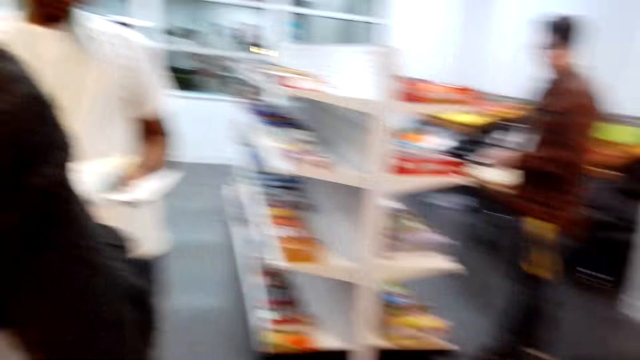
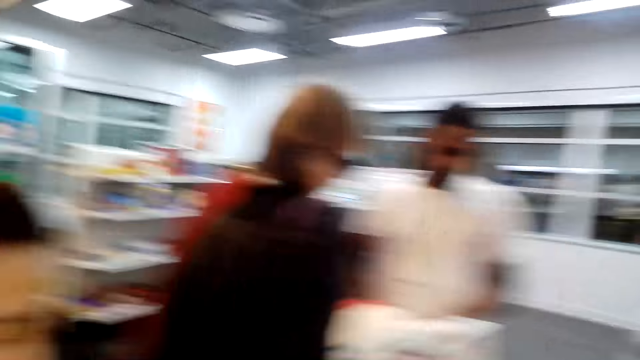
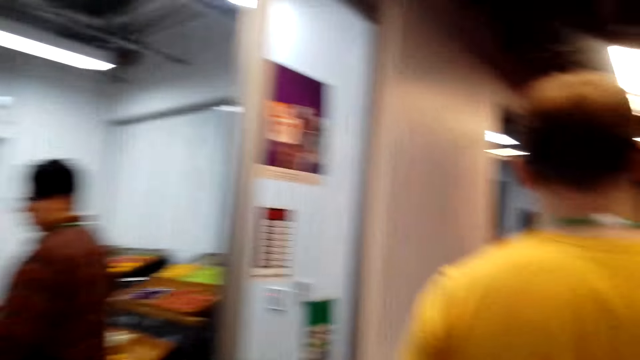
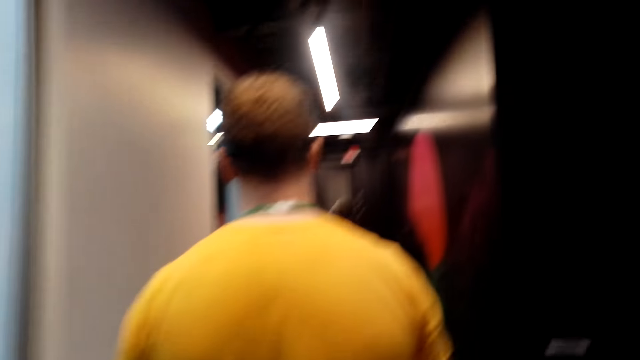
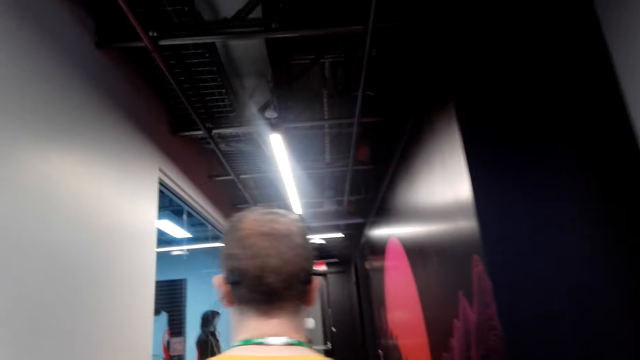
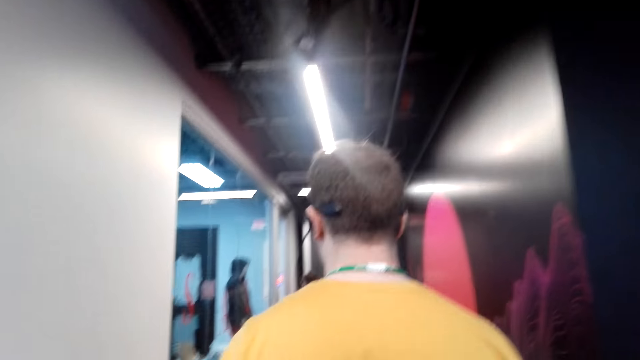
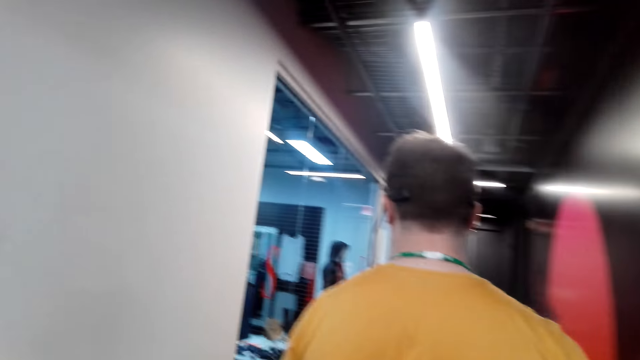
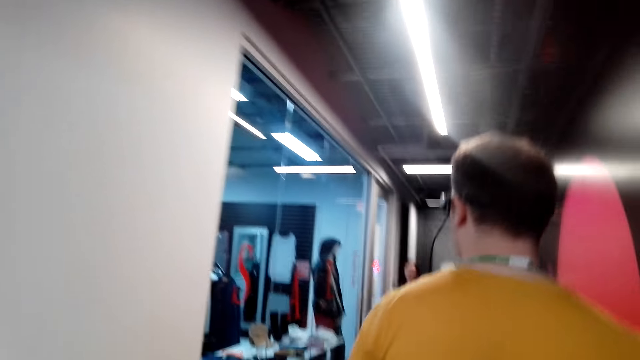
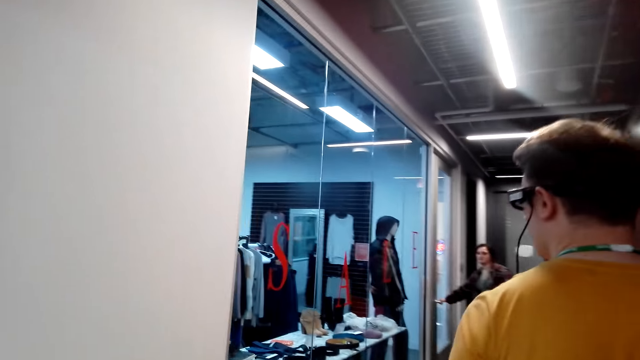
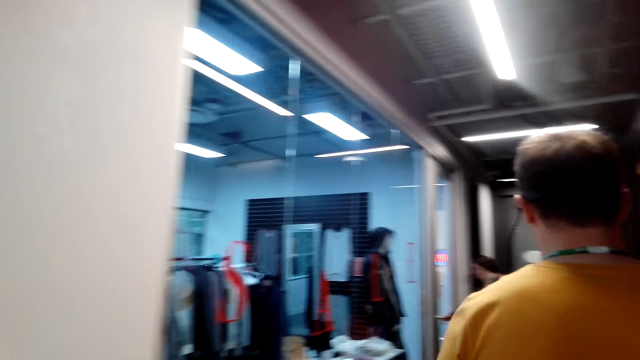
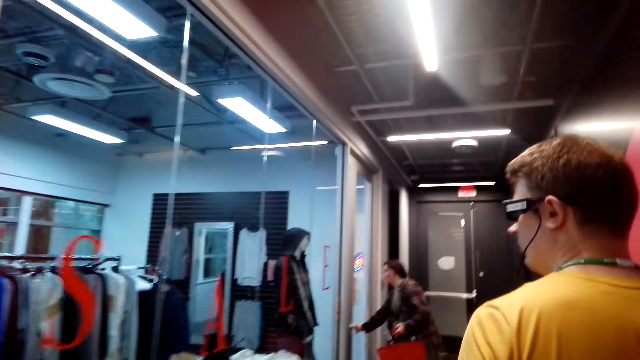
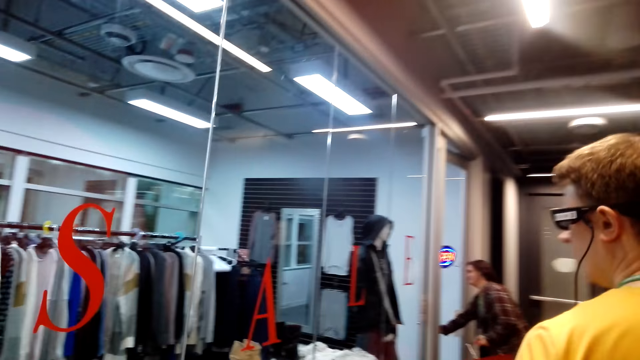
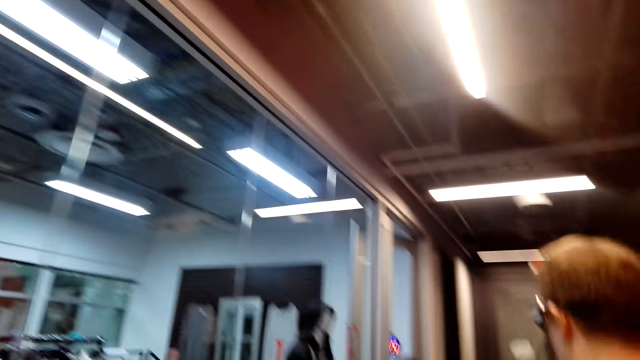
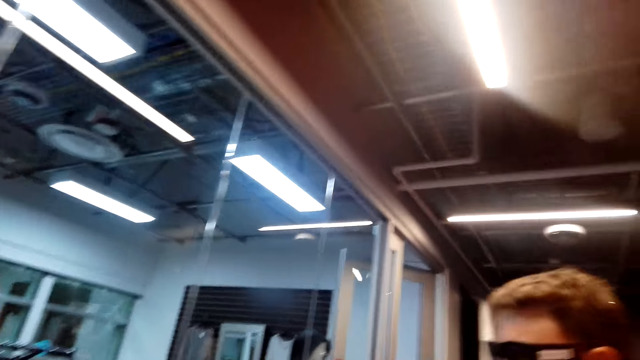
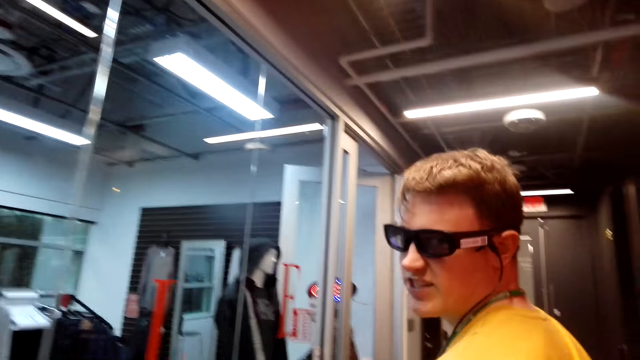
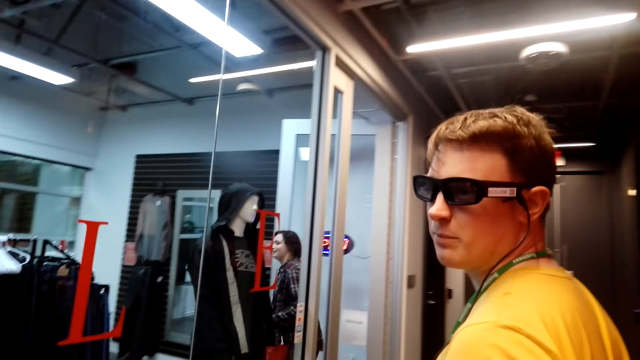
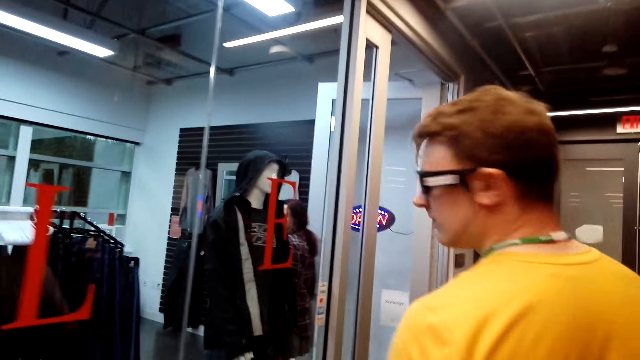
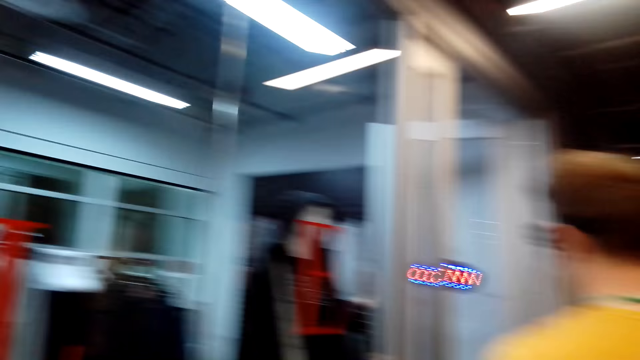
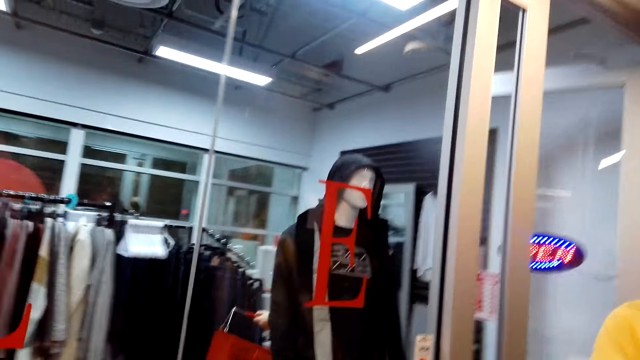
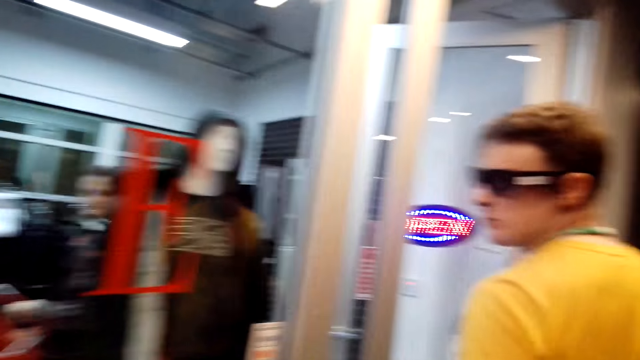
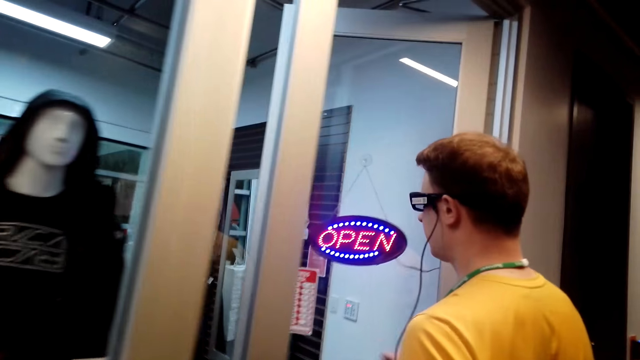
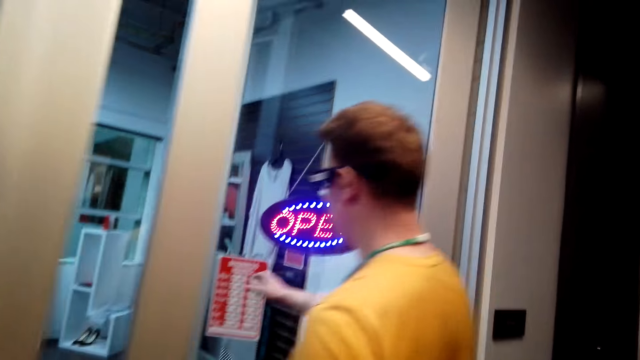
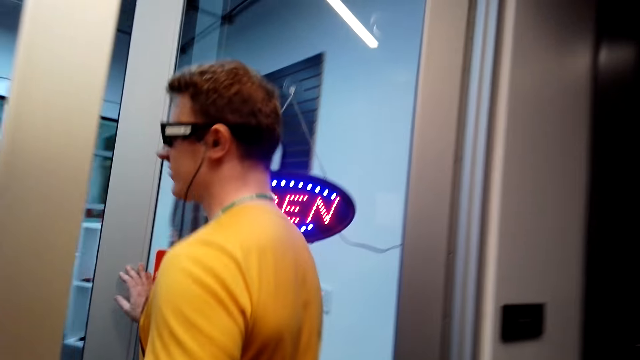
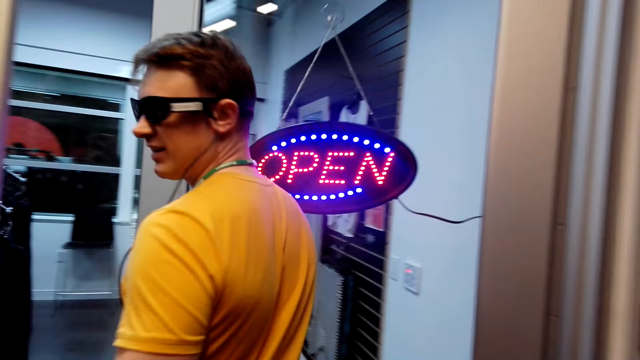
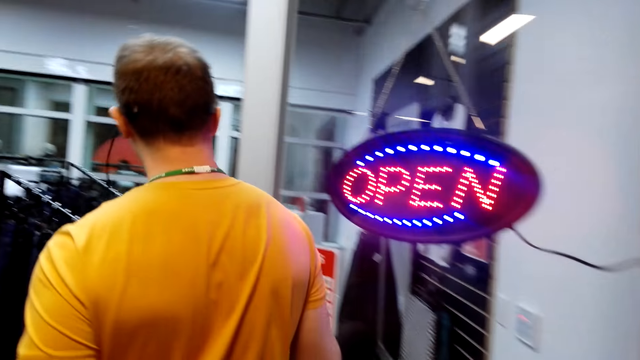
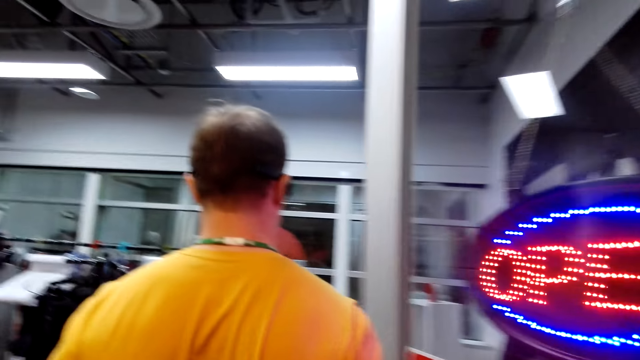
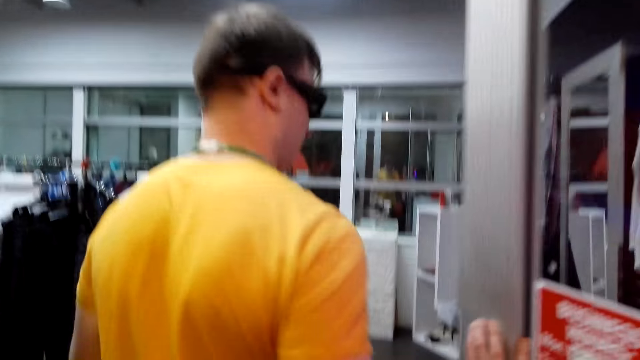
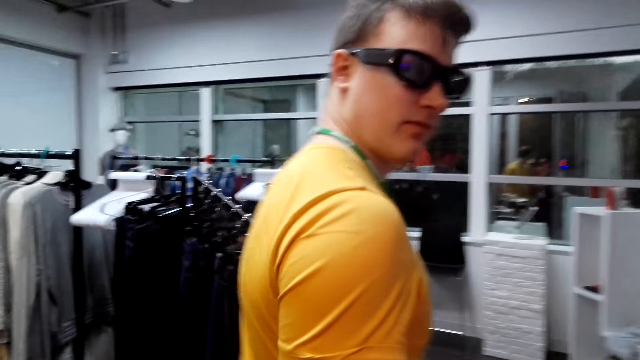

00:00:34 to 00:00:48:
A man walks in front of the camera wearer. The camera wearer walks forward. A woman opens a door. The man talks with the camera wearer. The man looks at the camera wearer, walks forward, and pushes the door open.

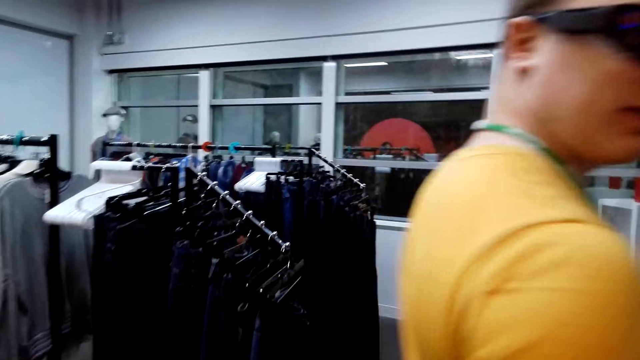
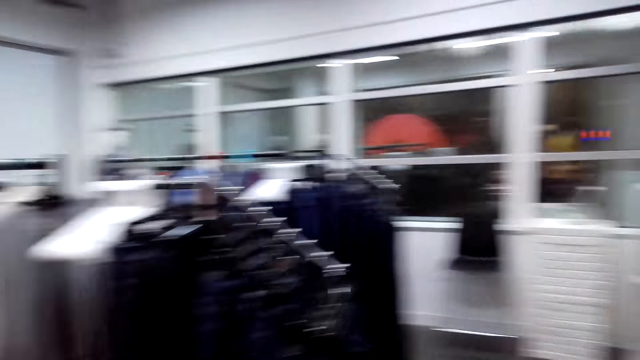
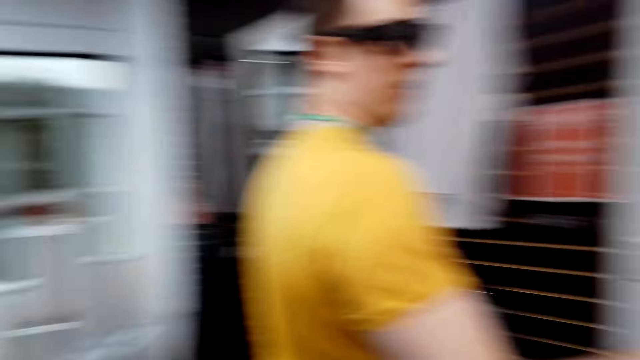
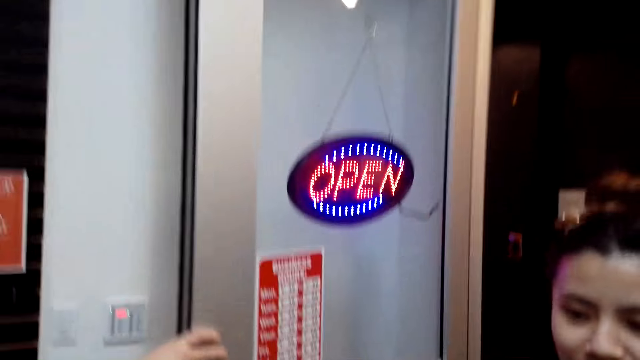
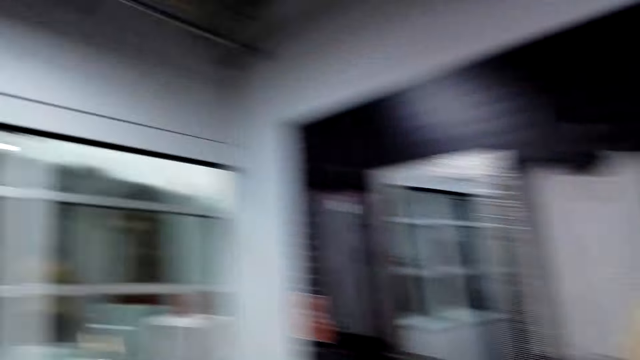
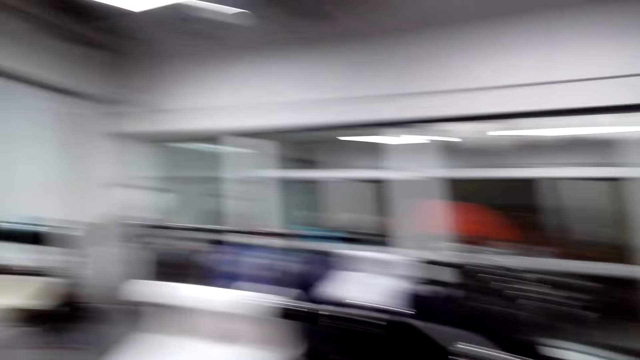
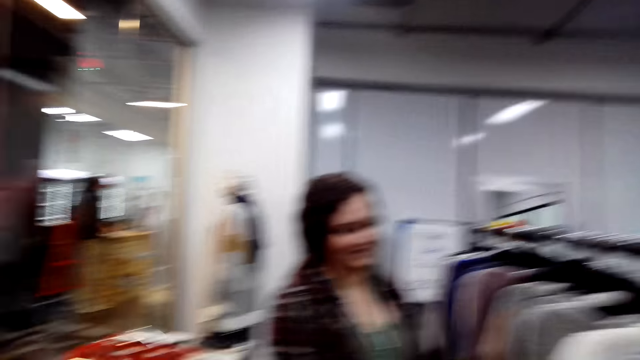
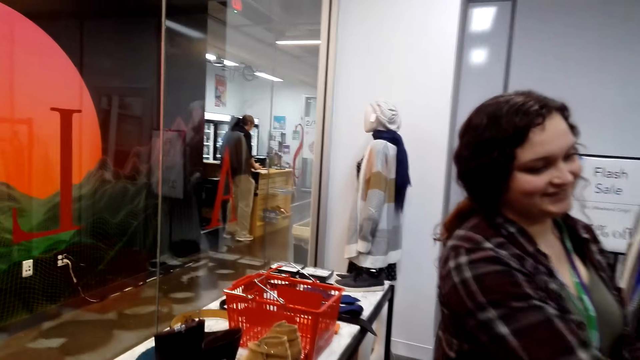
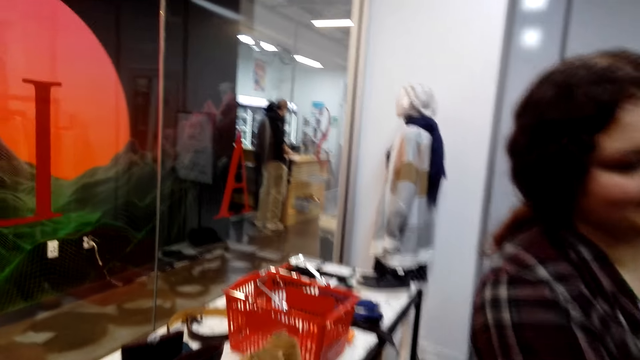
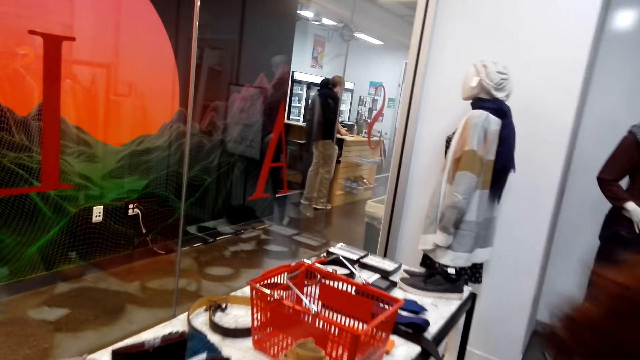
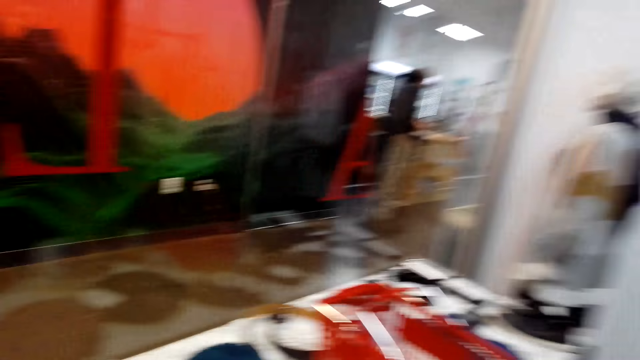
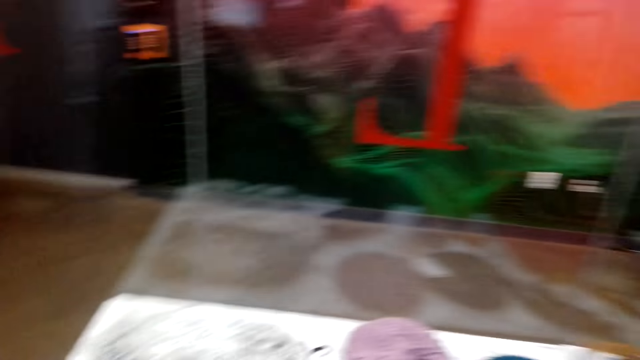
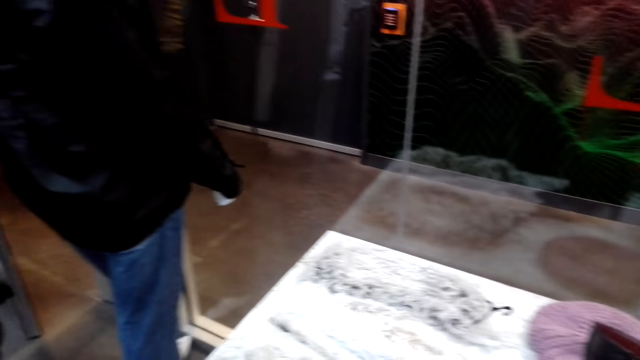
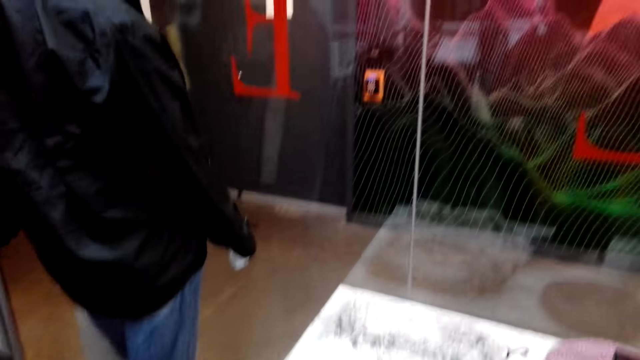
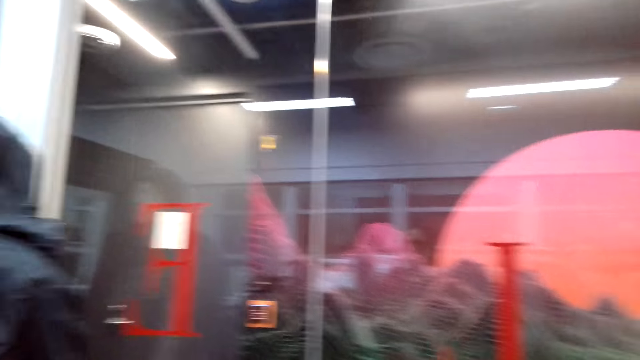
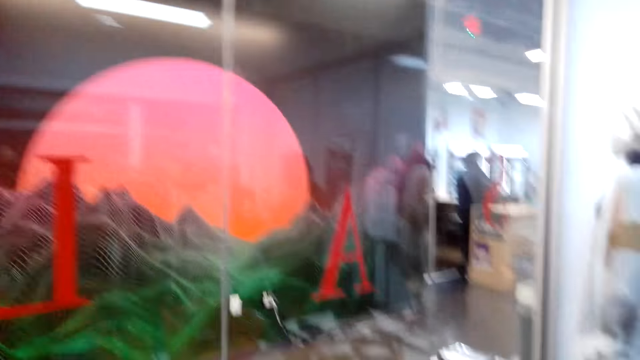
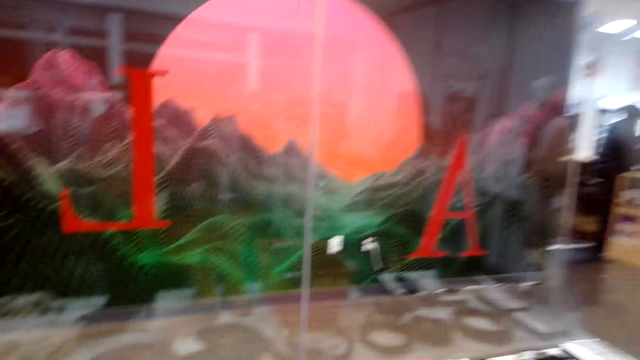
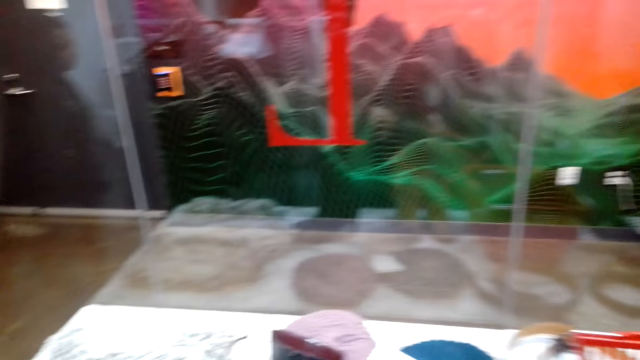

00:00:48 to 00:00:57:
The camera wearer looks at a woman. They talk with a lady. They look at another woman. They look around the boutique.
